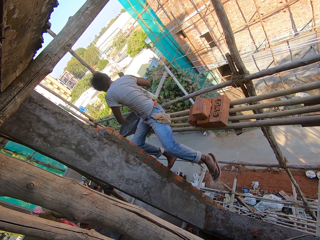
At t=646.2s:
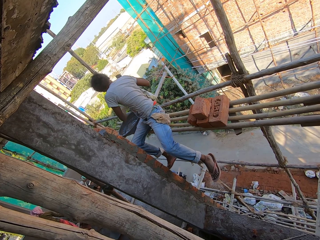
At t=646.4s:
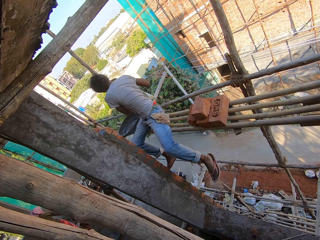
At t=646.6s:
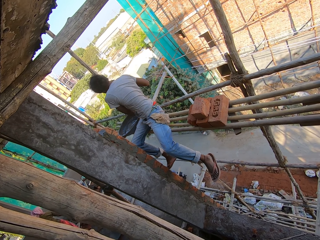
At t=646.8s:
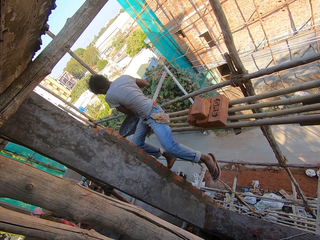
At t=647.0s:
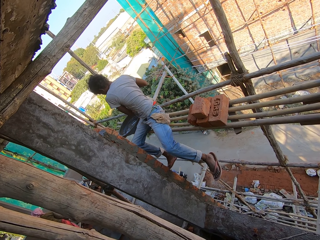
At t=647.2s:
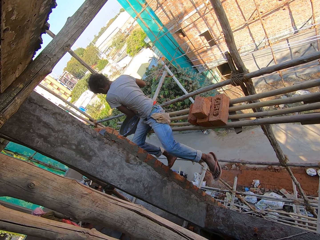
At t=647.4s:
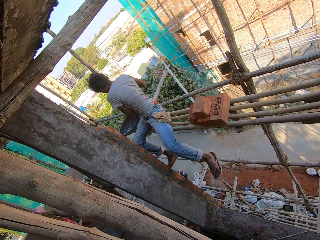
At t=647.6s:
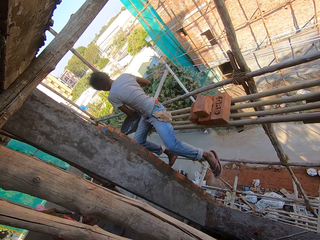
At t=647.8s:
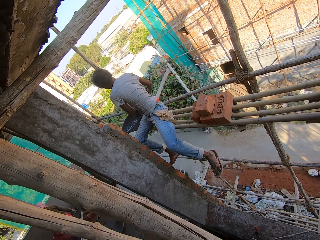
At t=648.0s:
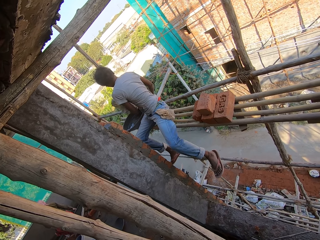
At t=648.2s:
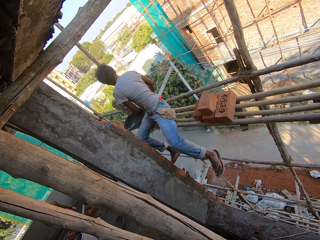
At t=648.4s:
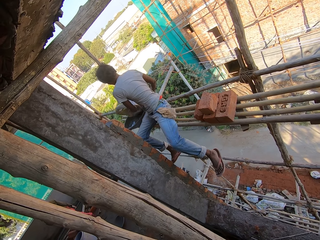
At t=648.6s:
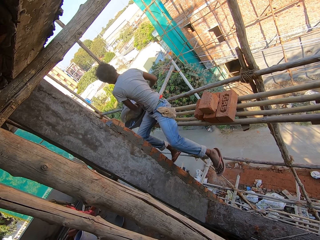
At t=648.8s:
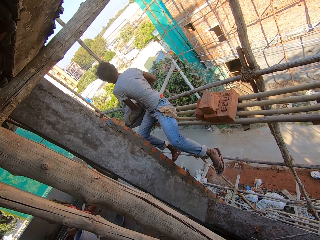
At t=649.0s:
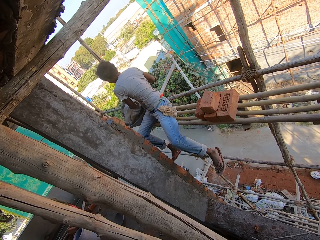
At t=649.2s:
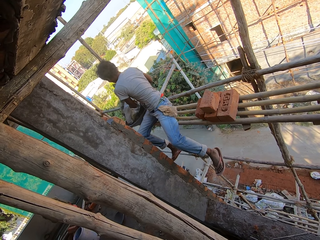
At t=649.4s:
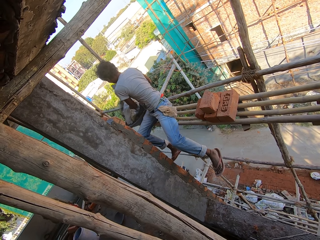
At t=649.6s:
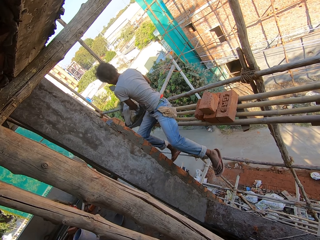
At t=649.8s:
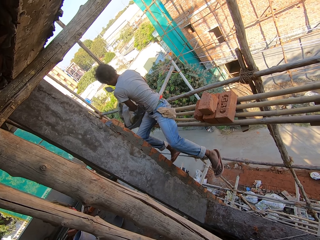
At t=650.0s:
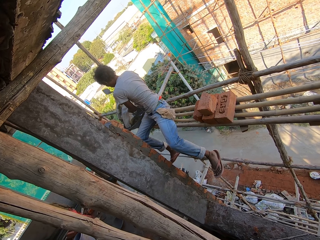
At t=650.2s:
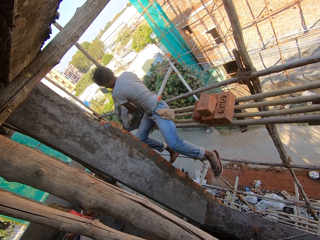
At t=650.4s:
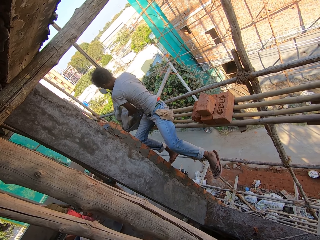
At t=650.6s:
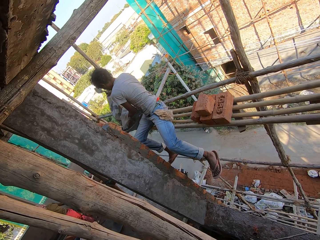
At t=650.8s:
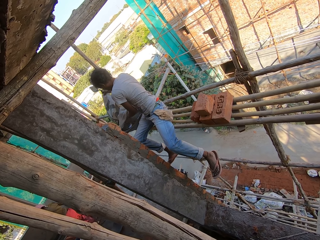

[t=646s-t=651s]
The camera wearer looks around.

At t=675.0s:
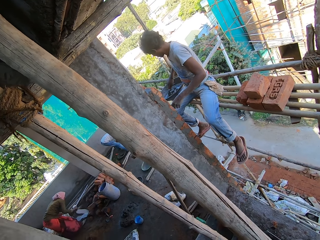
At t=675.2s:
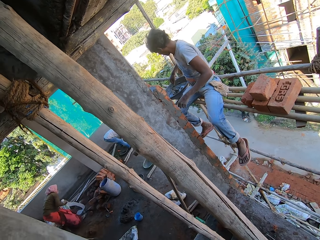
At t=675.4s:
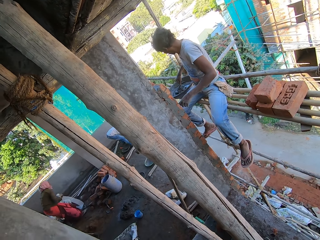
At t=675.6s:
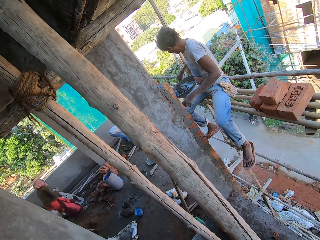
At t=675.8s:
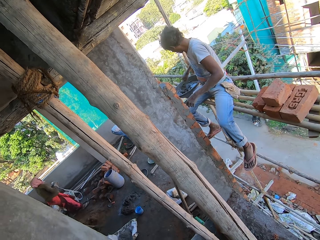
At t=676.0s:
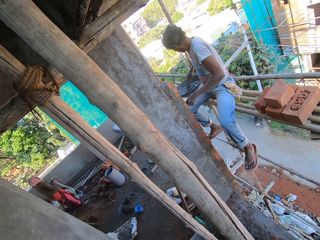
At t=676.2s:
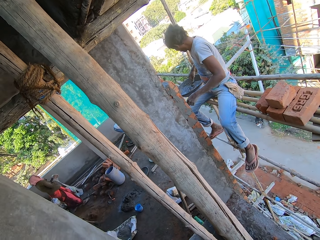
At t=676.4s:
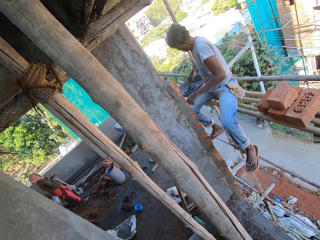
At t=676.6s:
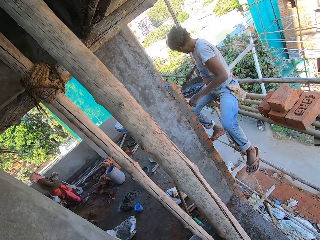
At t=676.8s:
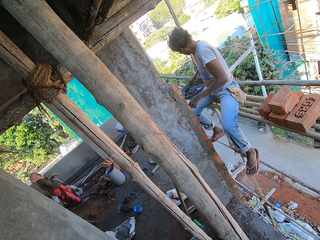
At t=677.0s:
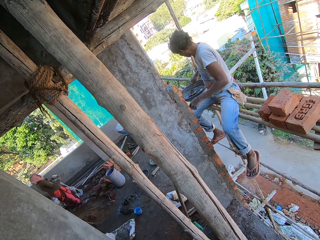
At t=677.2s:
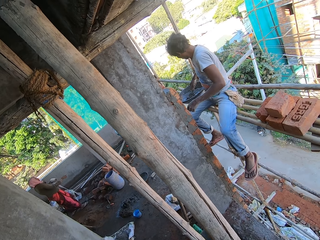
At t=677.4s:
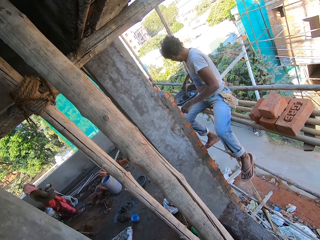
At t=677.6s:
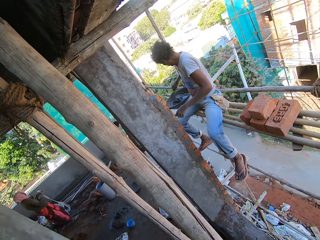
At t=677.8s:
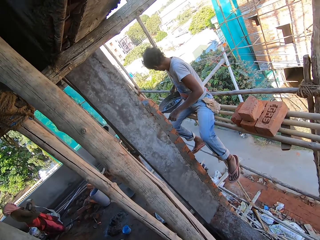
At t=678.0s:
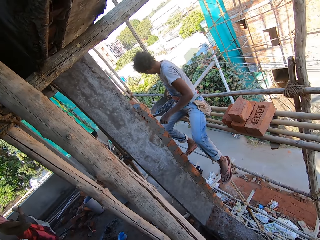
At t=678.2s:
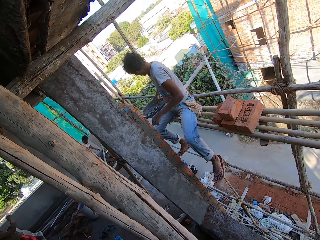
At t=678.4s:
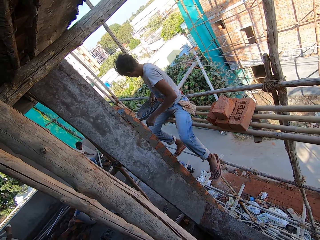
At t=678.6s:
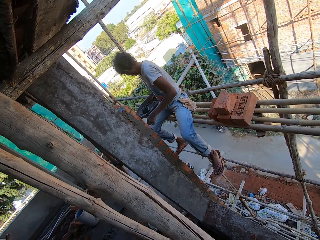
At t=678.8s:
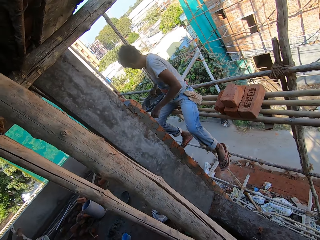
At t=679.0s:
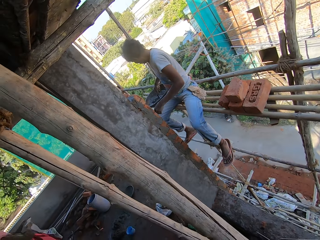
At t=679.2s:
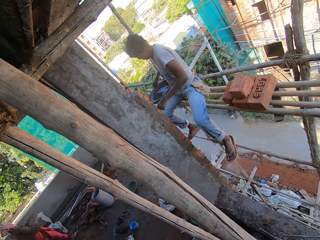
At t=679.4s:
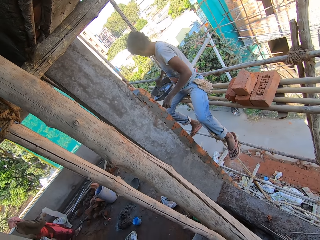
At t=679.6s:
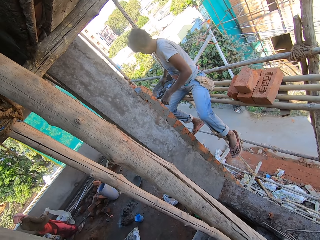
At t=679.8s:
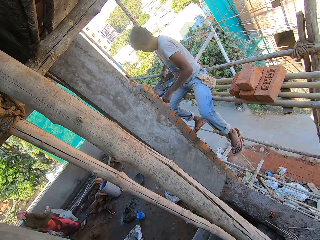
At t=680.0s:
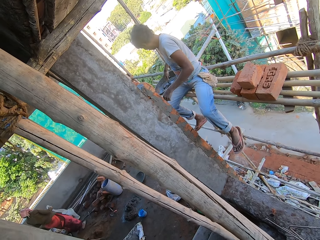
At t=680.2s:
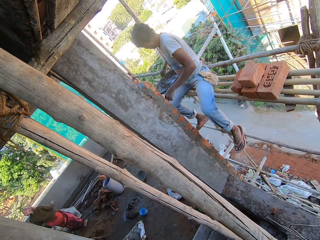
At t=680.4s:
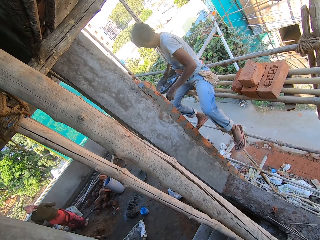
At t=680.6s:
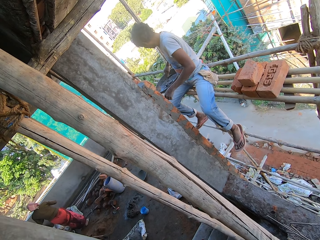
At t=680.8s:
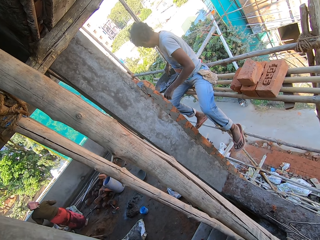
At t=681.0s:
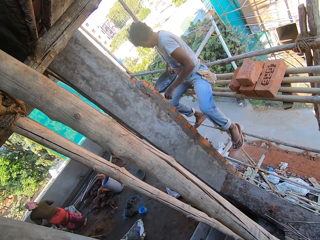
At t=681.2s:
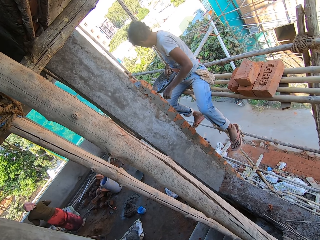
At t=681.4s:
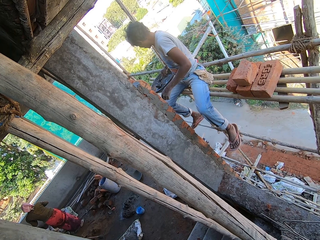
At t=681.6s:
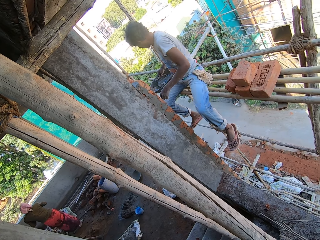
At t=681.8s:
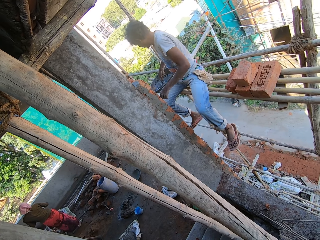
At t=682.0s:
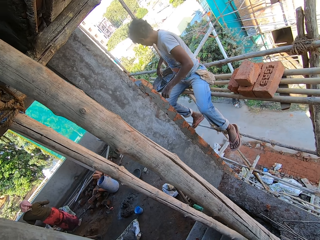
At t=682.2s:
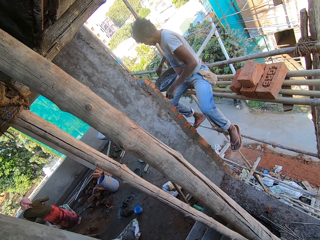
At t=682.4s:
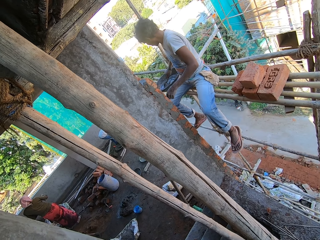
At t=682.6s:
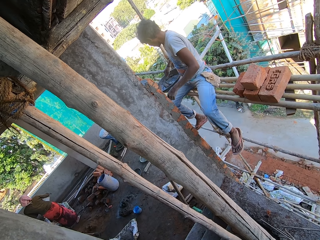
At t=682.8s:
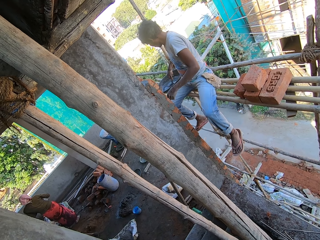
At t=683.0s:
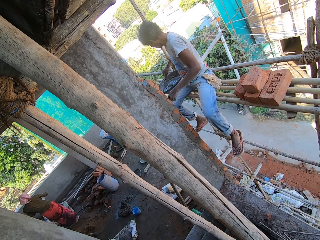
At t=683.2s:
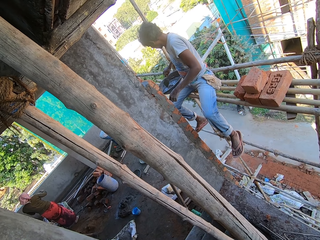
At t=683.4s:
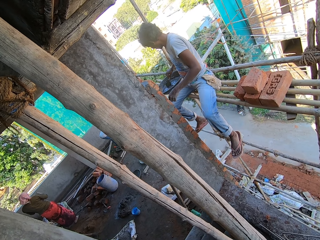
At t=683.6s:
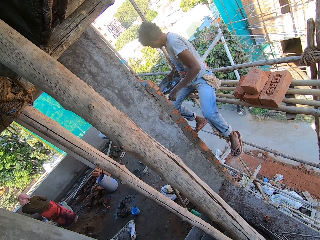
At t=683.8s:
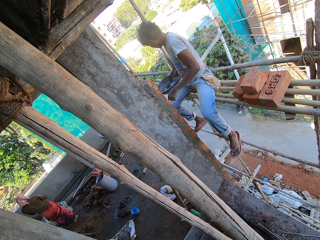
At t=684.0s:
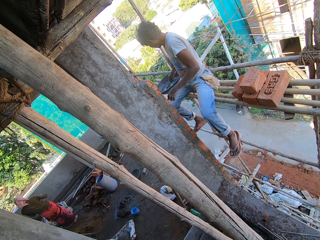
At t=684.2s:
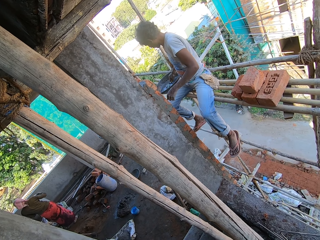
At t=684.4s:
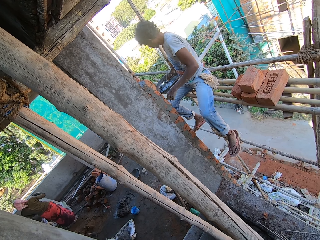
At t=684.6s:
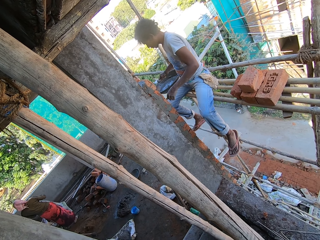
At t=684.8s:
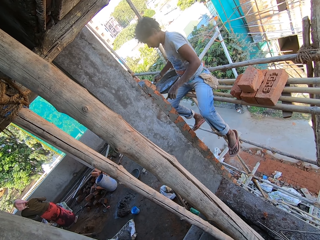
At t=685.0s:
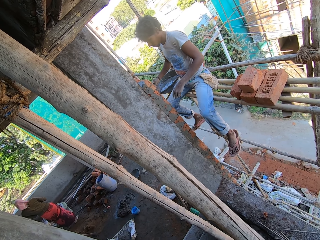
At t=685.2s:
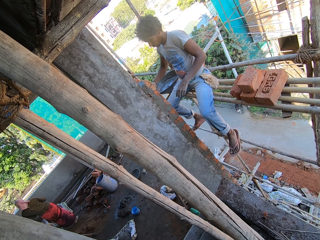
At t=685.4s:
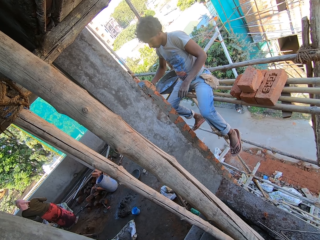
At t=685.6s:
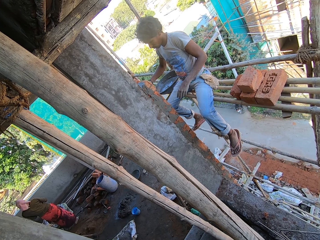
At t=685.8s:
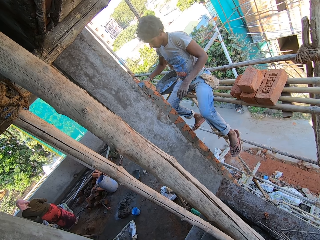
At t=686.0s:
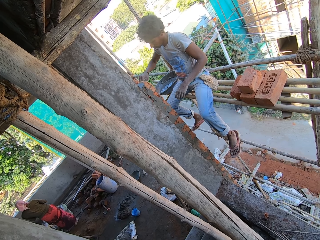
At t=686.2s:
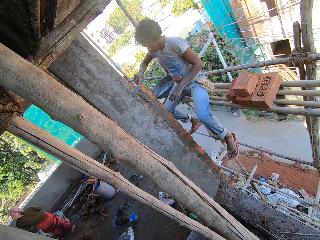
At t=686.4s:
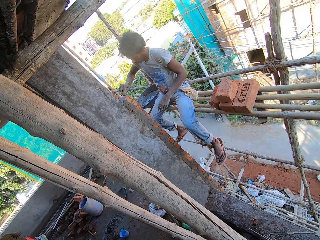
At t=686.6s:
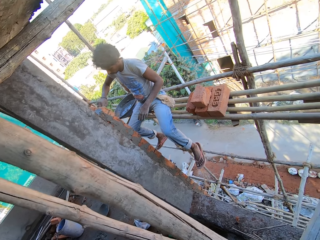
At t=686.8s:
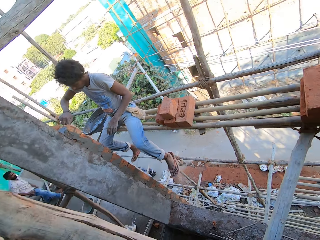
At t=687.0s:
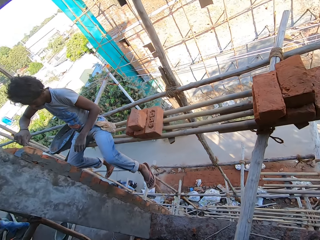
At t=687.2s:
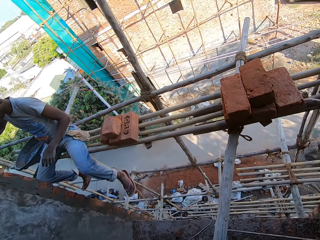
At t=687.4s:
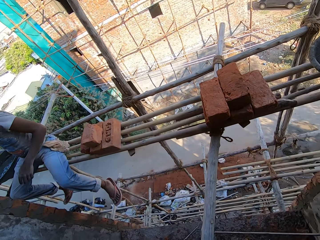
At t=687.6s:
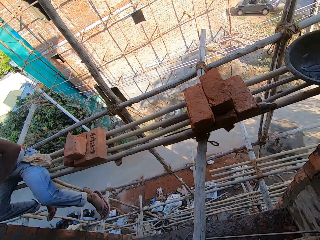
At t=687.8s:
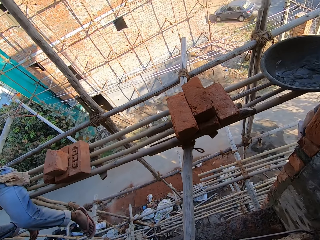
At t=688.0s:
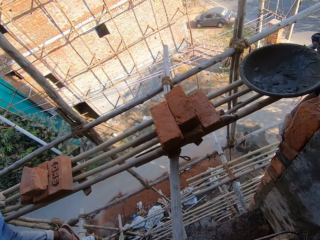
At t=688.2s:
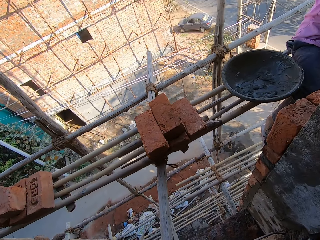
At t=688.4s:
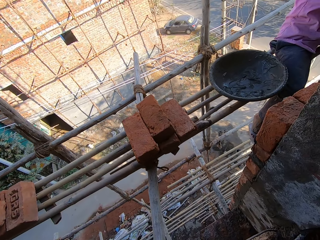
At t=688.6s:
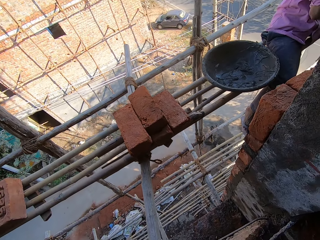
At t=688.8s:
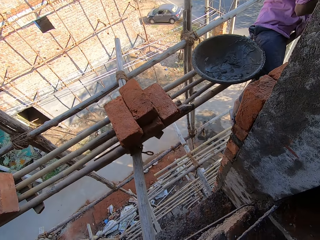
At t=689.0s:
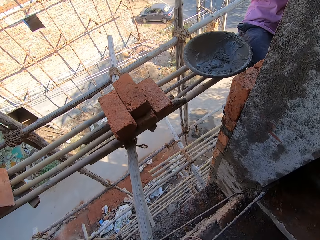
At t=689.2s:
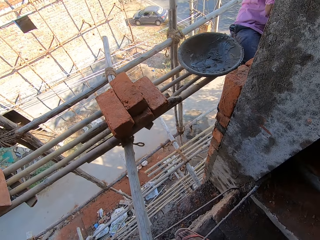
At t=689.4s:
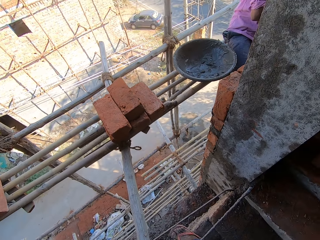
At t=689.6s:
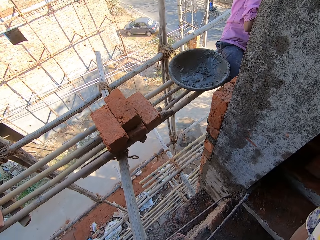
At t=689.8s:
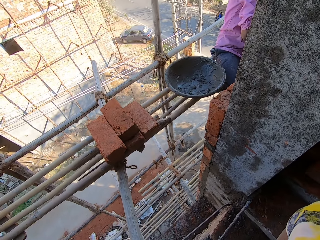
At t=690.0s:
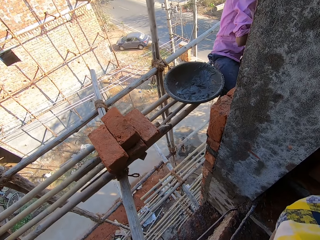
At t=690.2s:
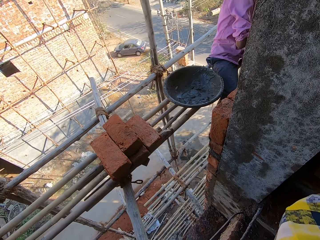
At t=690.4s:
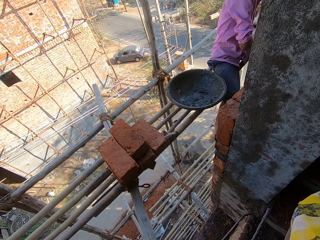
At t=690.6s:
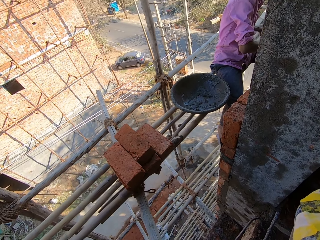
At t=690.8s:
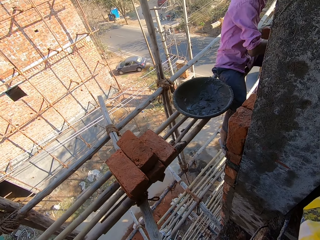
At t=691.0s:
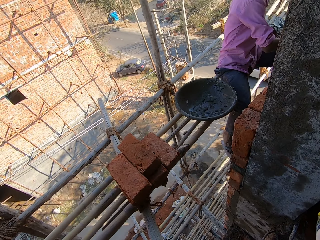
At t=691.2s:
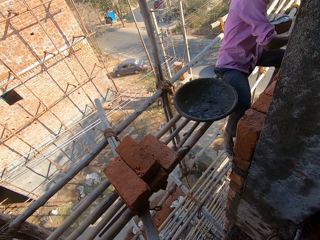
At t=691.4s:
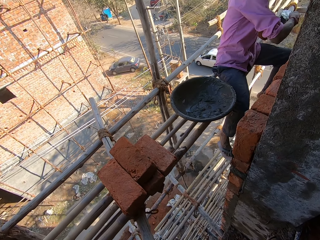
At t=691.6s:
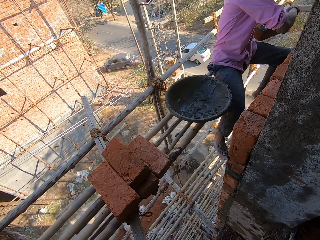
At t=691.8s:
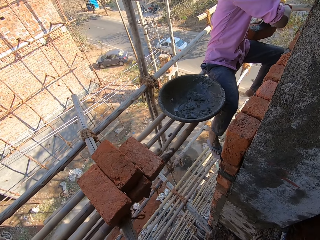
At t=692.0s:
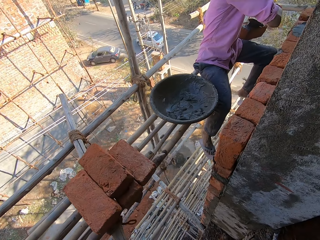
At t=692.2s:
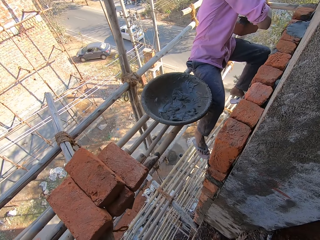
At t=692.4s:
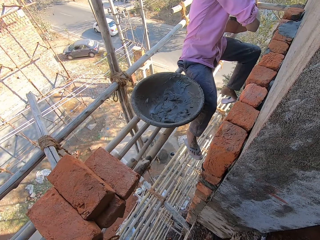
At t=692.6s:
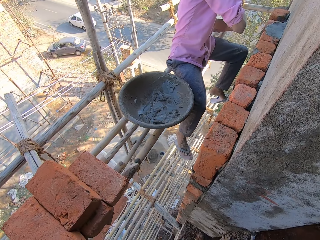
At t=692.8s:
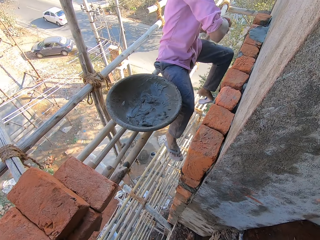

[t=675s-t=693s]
The camera wearer talks to a man.
